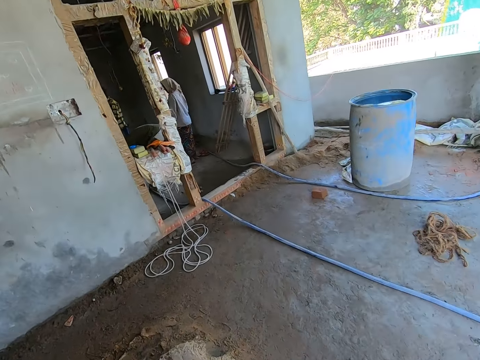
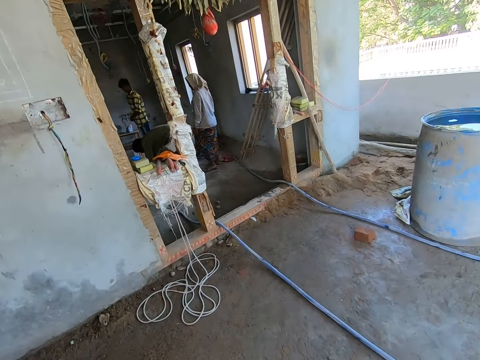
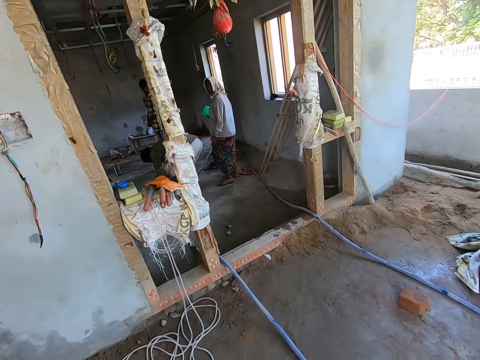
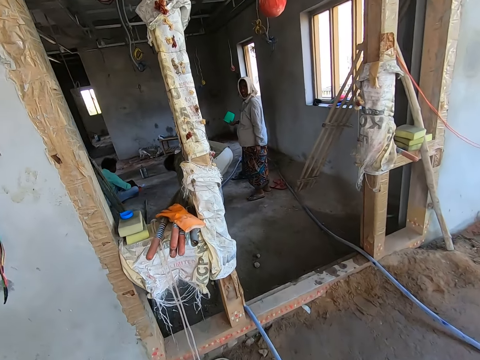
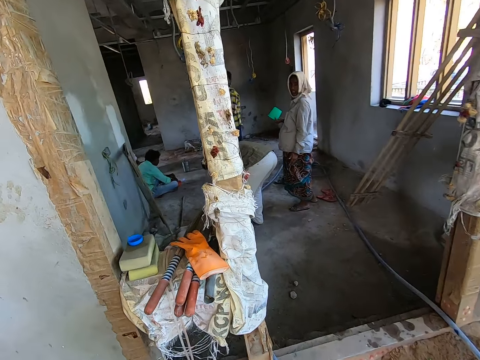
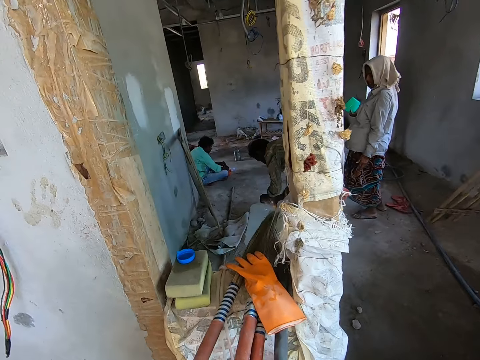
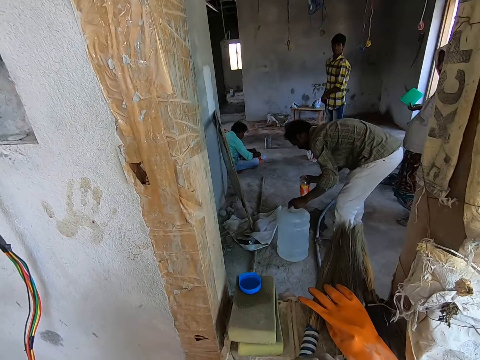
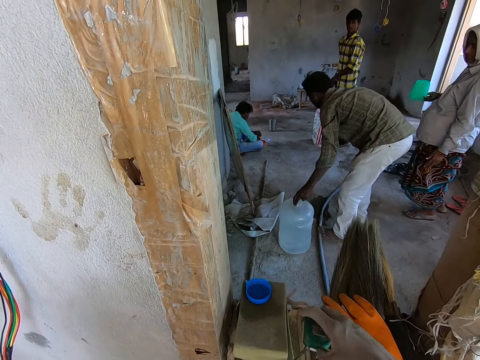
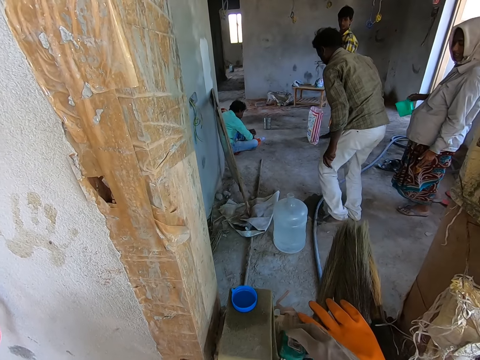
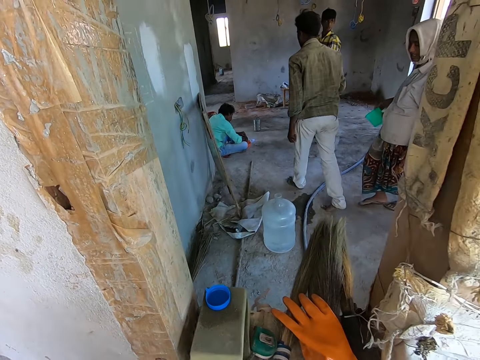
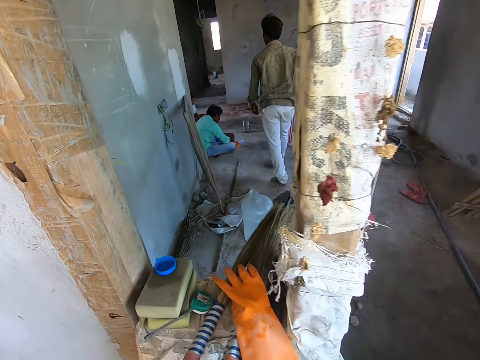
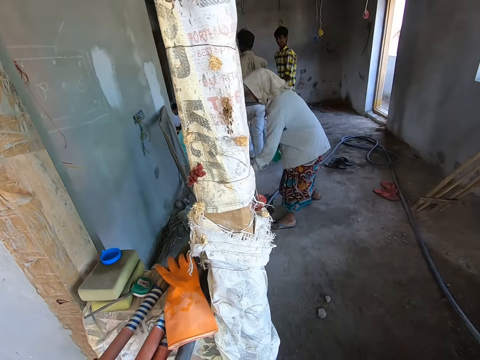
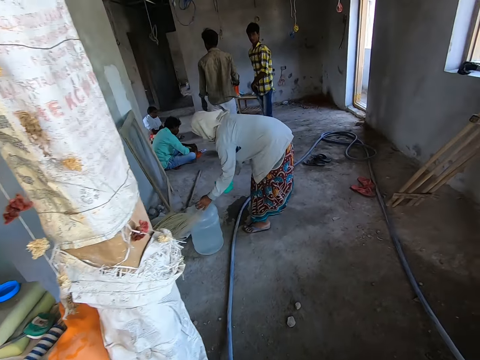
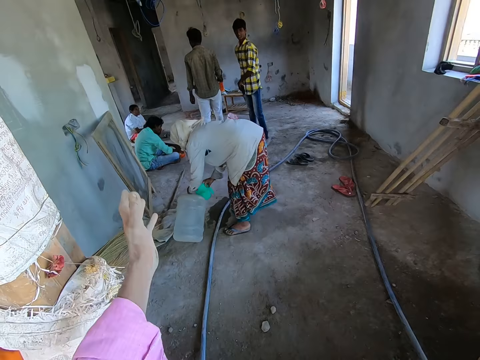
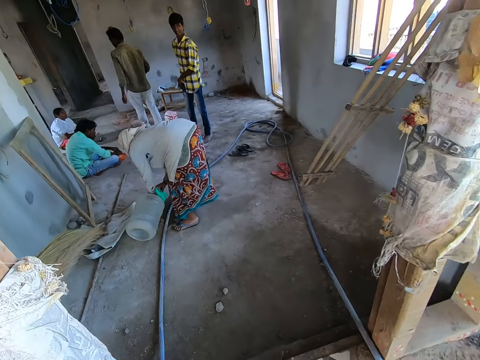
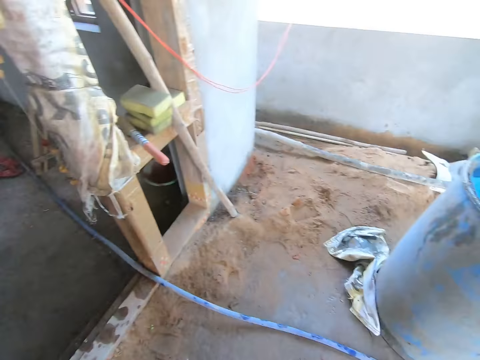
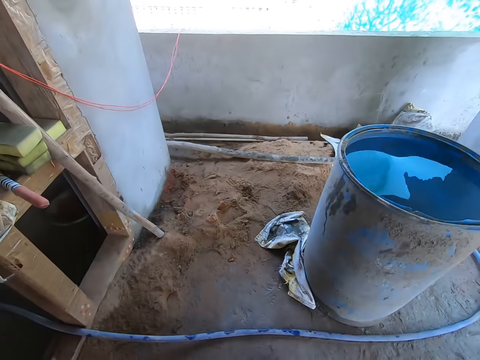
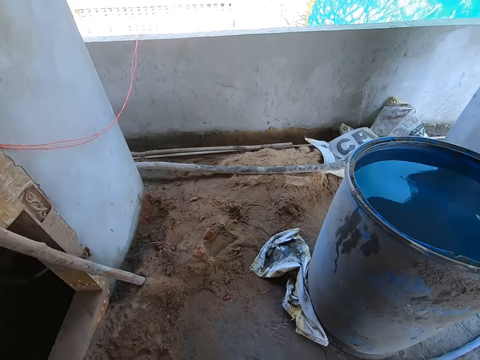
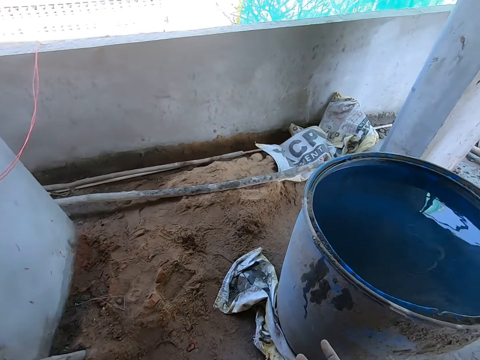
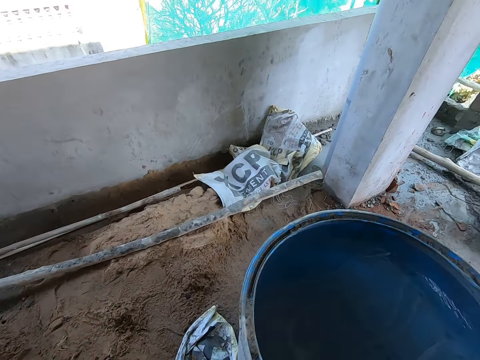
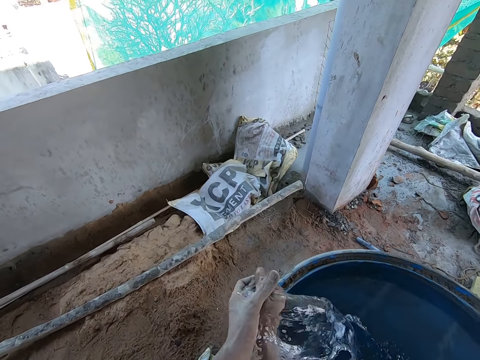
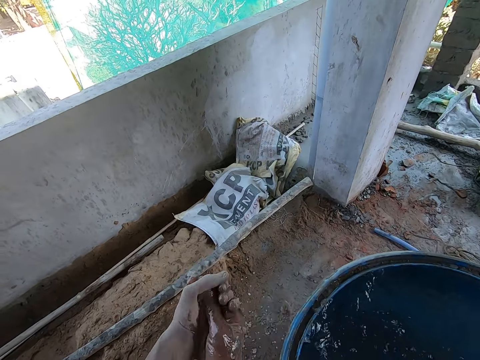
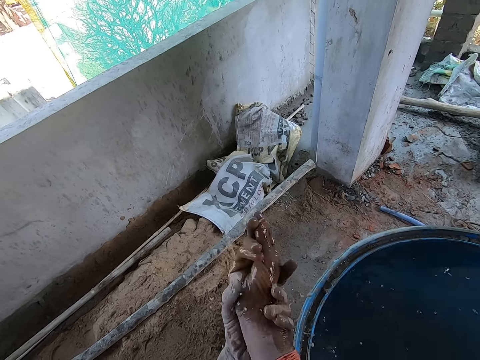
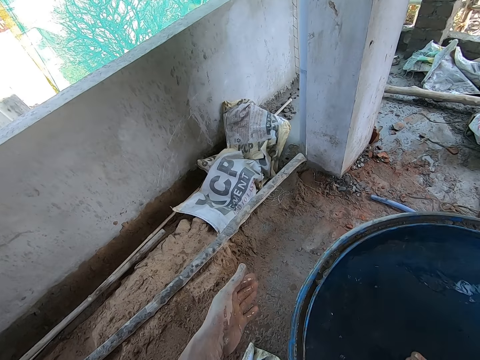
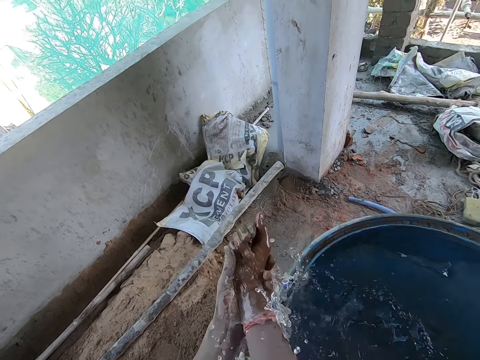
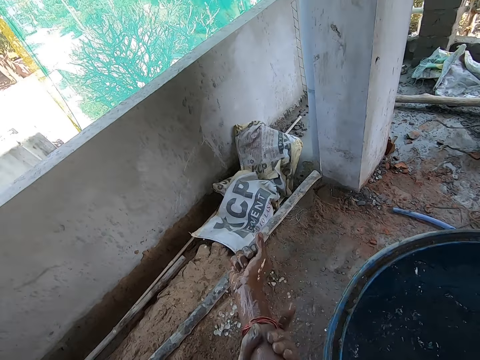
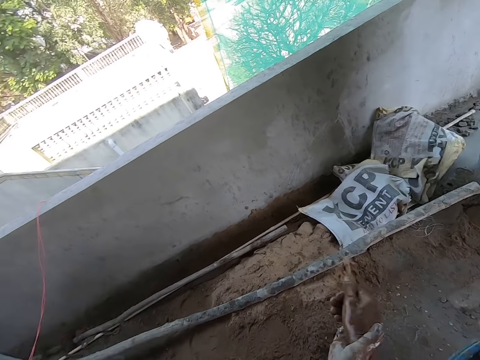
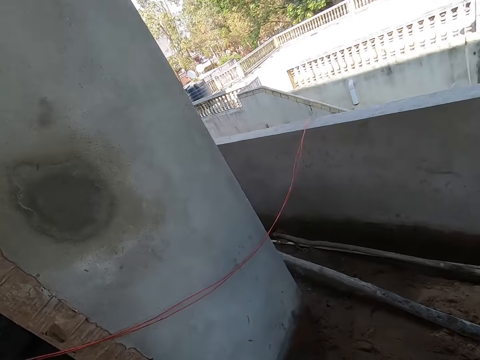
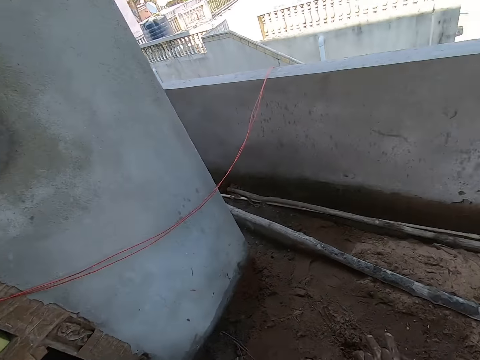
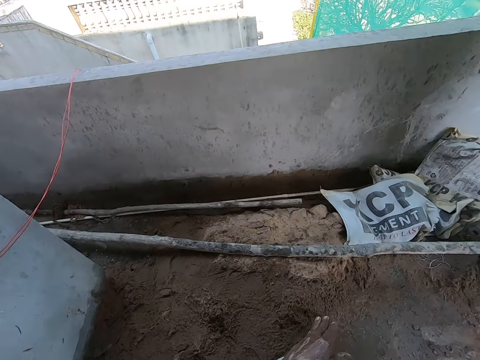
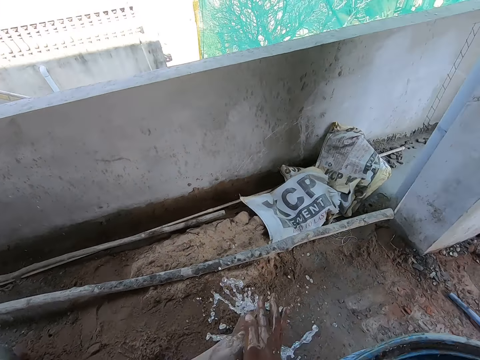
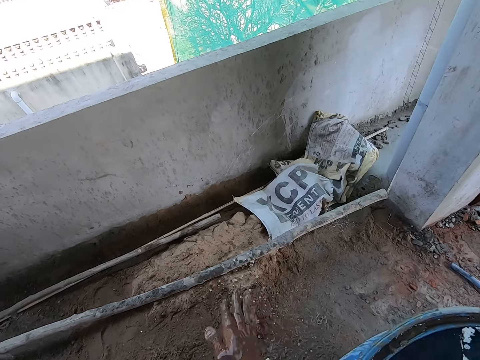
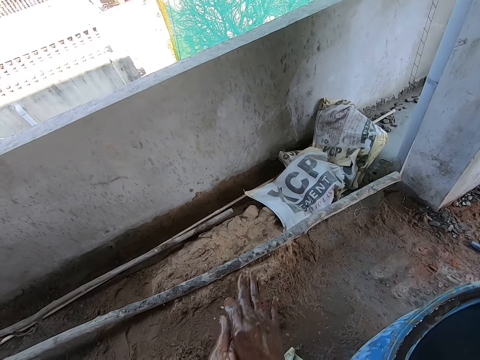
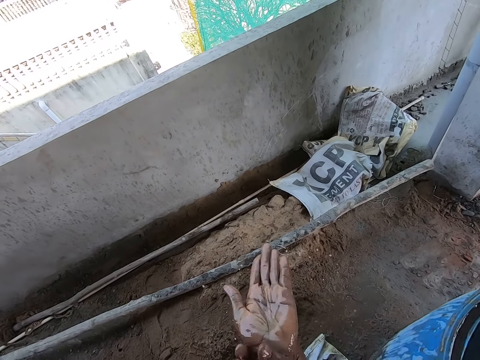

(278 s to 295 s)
The camera wearer walks in a site. A person pours water from a jerrycan in a tin. Another person and a third person stand near the first person. A fourth person sits on the floor. The camera wearer places down a measuring tape. The first person walks around. The third person walks around the room. The camera wearer bends. He interacts with a person. He pours water from the jerrycan in a cup. He gestures. A fifth person sits near the fourth person. The camera wearer turns a little. He takes water from a drum in the building with his right hand. He sprinkles water. He washes both hands with water.

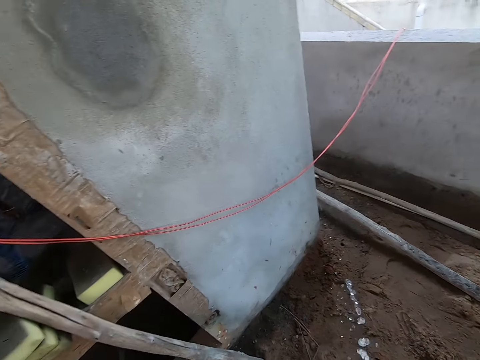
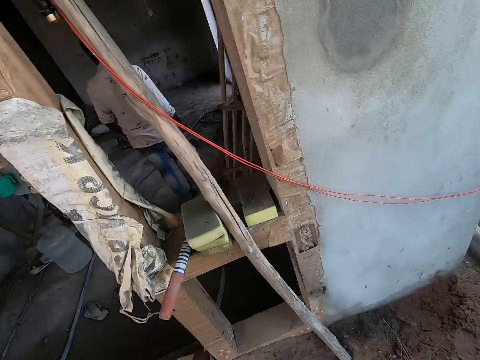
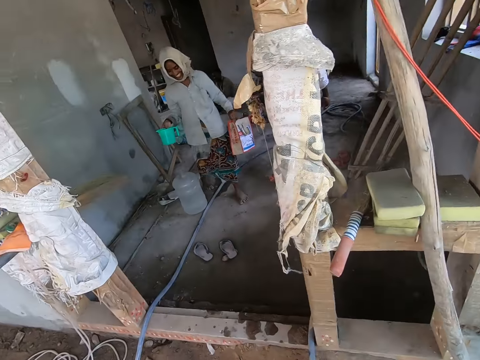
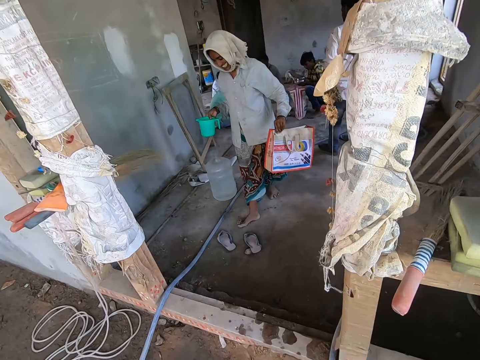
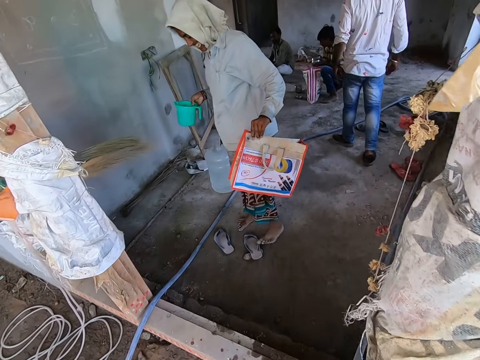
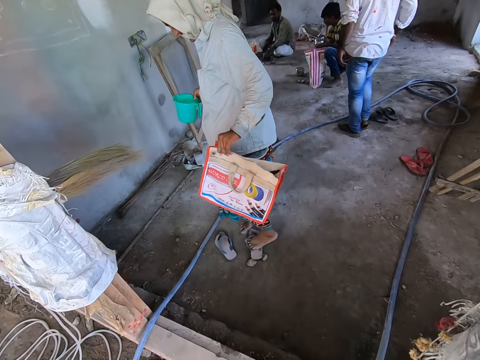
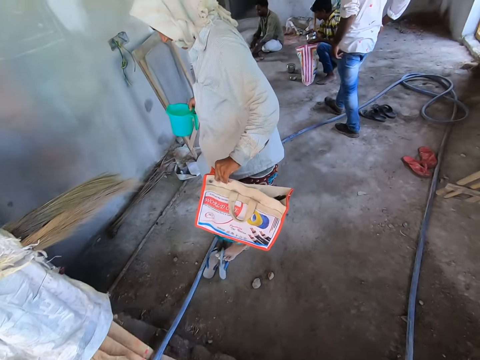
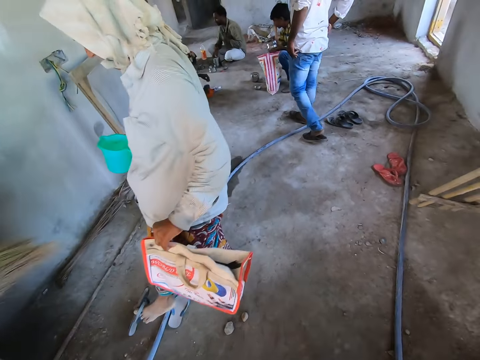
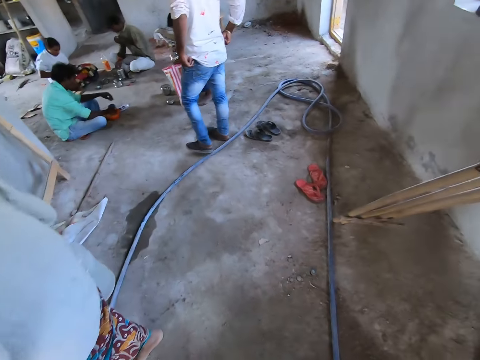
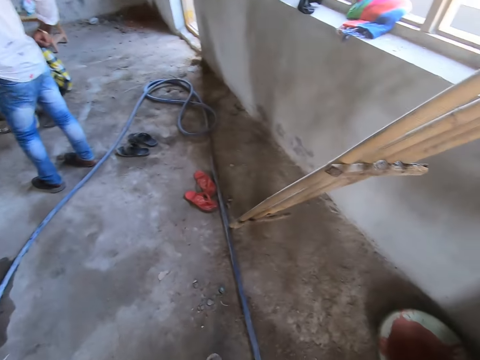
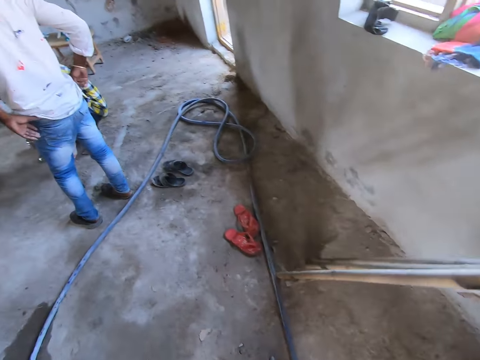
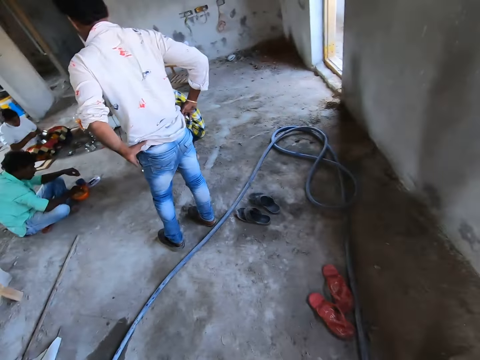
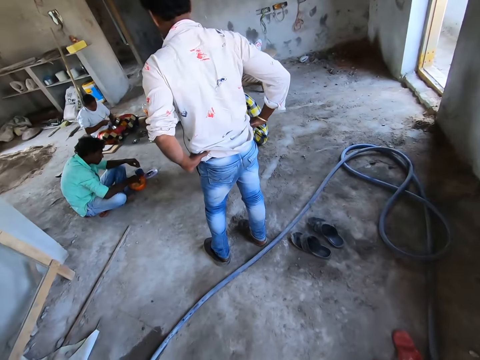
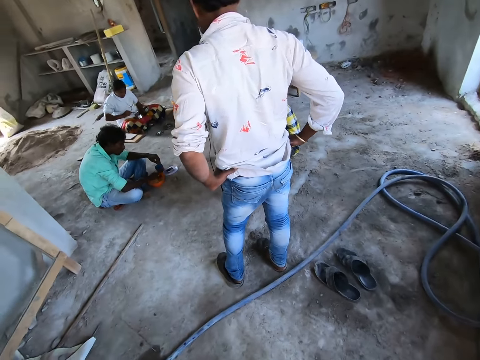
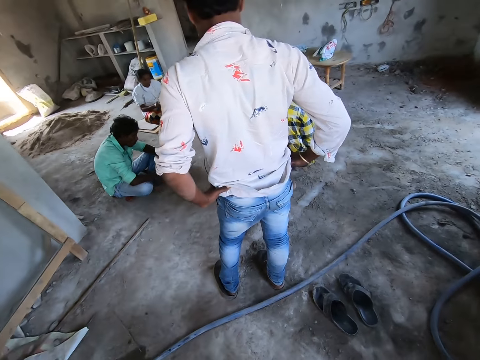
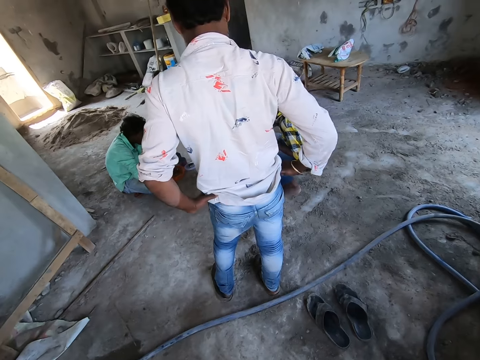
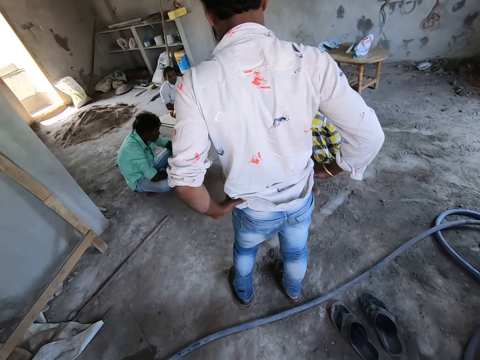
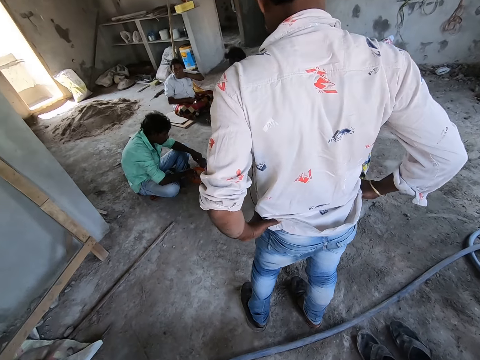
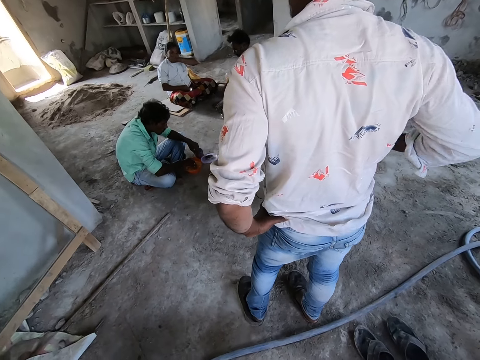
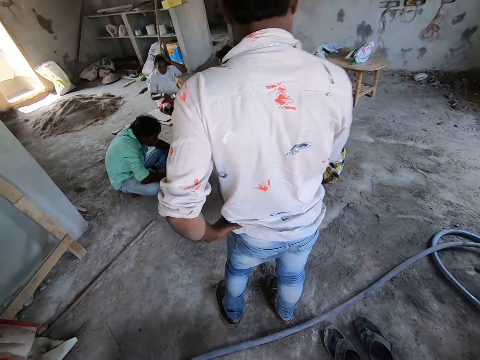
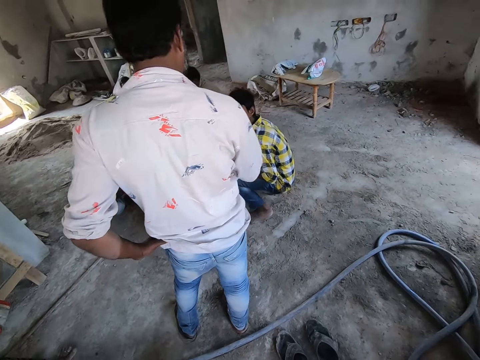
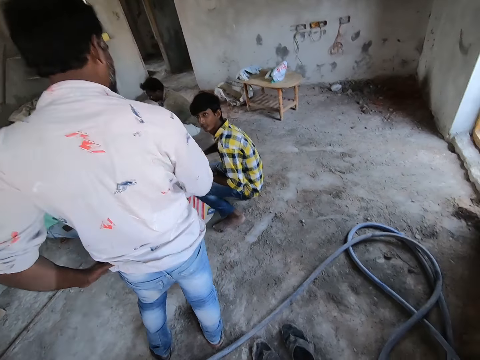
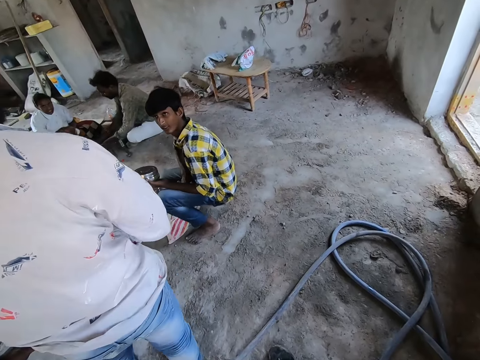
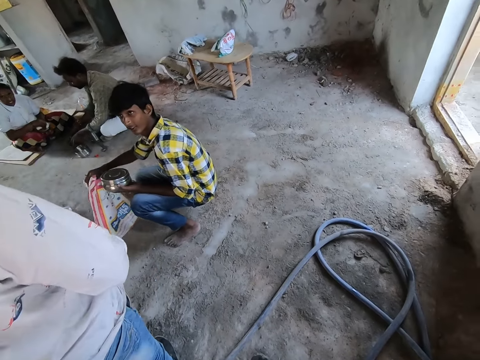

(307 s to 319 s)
A woman walks with a bag in the left hand. The camera wearer moves into the room. A woman kicks a slipper on the floor with her left foot. A man puts on the sandals. Another man stands with hands on waist. A woman transfers sugar from a bowl in her left hand with a spoon in her right hand to a bowl on her lap. A man interacts with another man. The other man picks up a plastic bag from the floor with his right hand.
